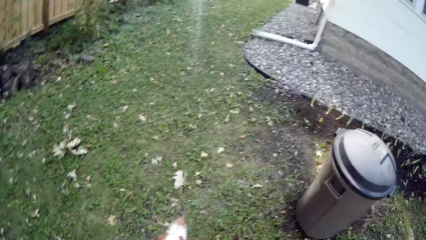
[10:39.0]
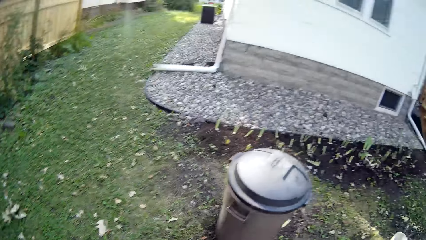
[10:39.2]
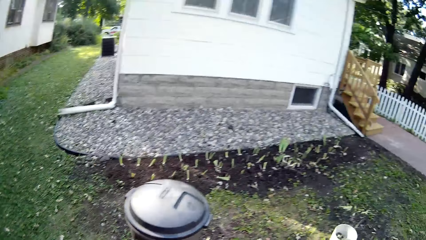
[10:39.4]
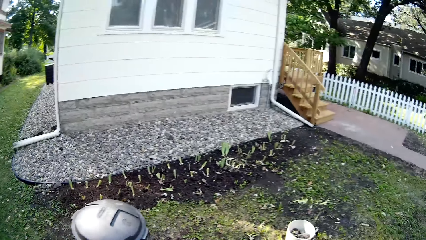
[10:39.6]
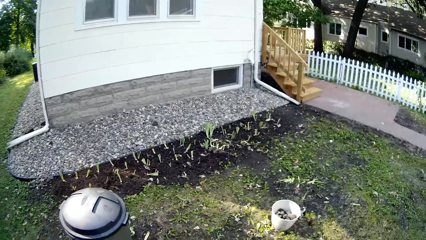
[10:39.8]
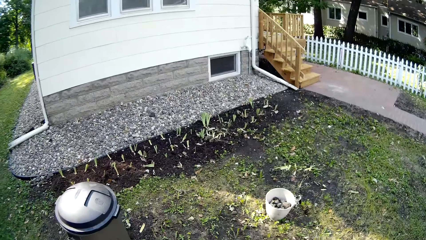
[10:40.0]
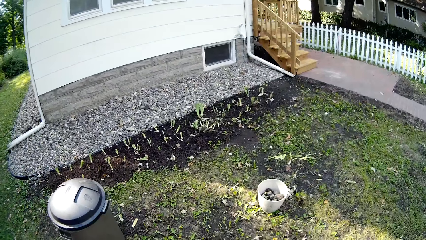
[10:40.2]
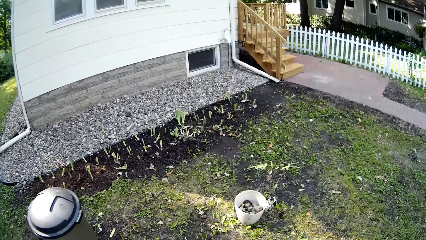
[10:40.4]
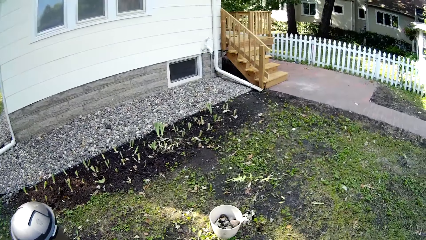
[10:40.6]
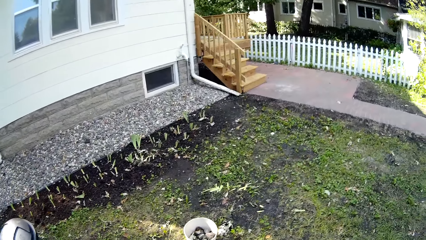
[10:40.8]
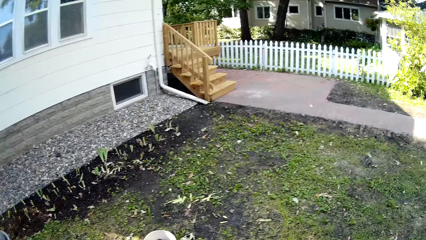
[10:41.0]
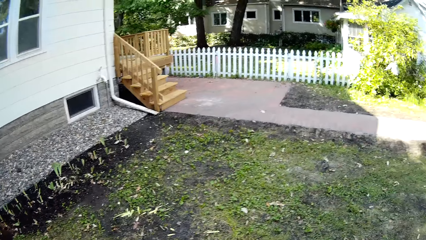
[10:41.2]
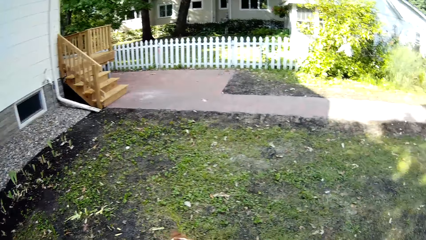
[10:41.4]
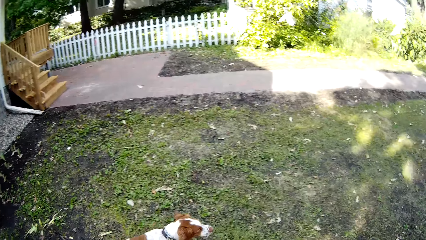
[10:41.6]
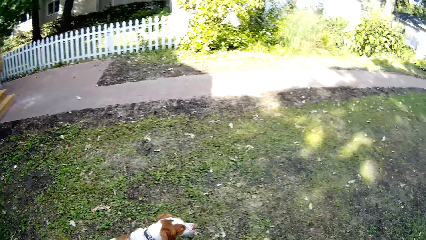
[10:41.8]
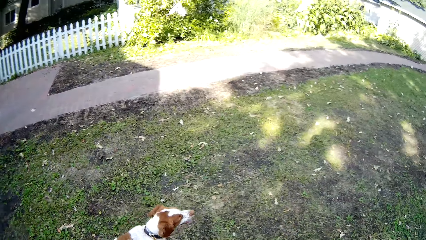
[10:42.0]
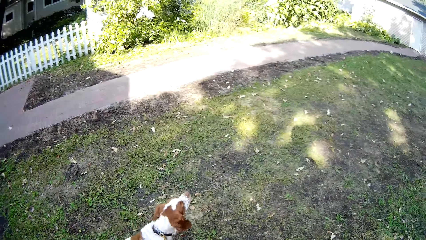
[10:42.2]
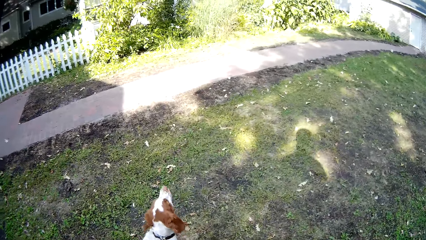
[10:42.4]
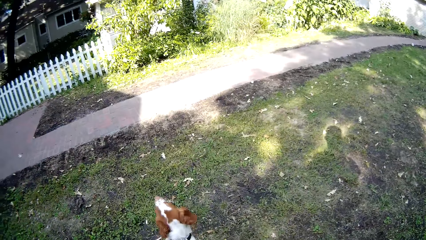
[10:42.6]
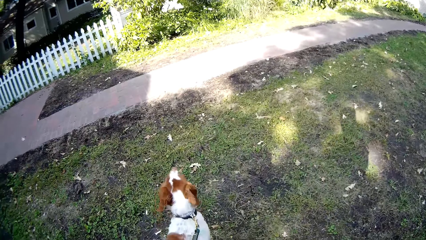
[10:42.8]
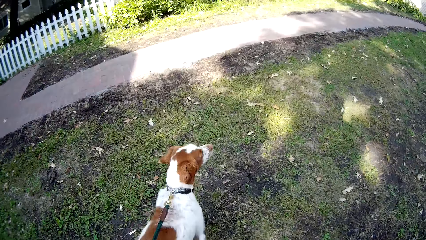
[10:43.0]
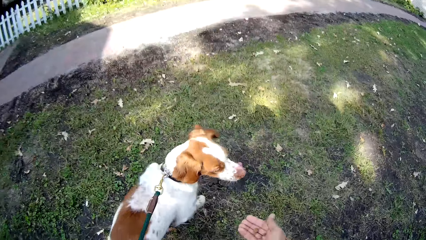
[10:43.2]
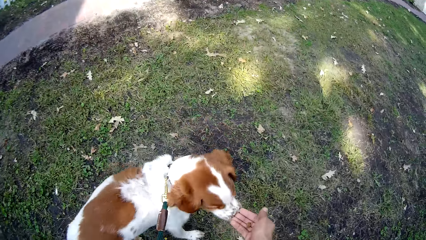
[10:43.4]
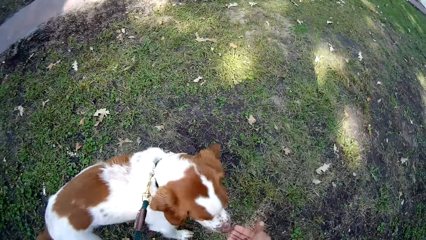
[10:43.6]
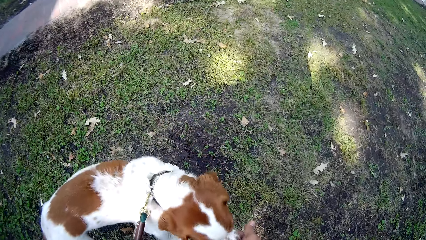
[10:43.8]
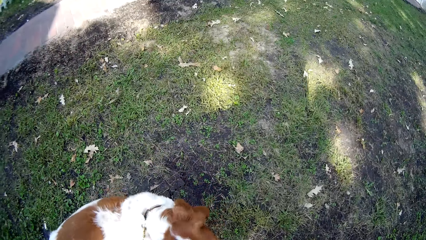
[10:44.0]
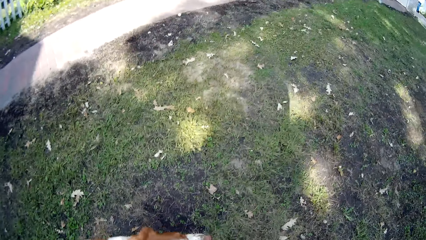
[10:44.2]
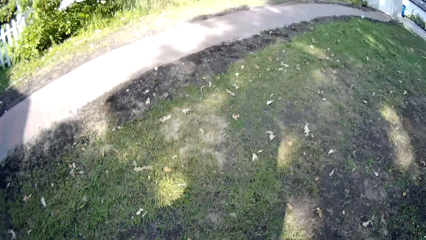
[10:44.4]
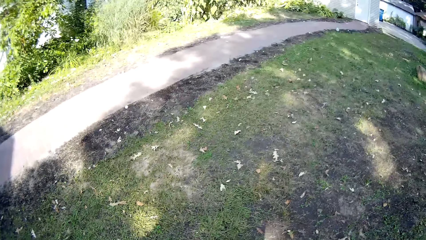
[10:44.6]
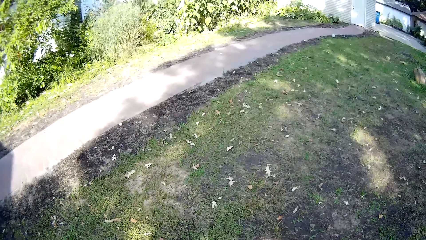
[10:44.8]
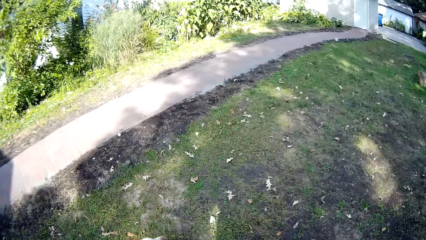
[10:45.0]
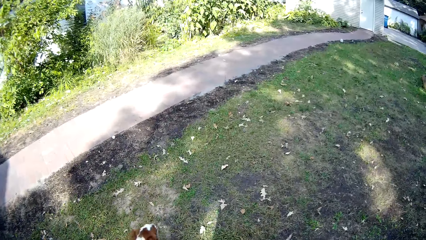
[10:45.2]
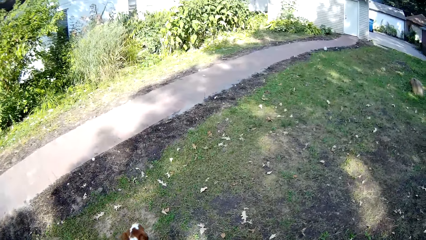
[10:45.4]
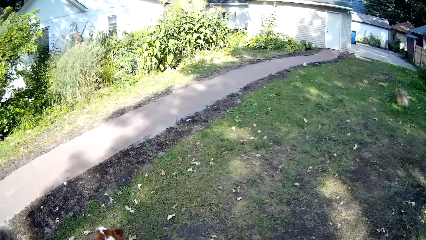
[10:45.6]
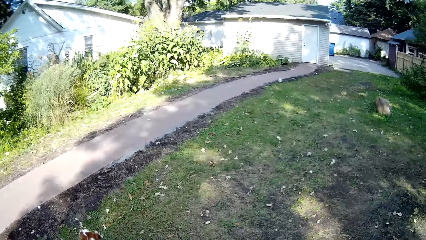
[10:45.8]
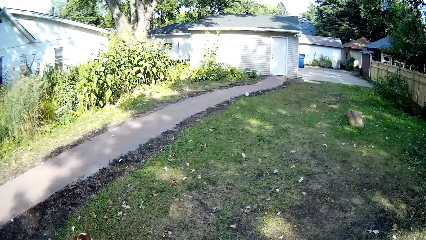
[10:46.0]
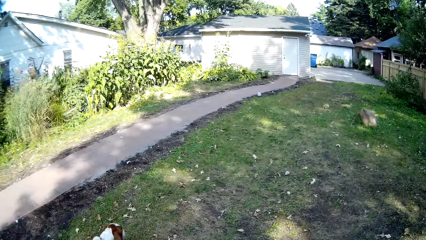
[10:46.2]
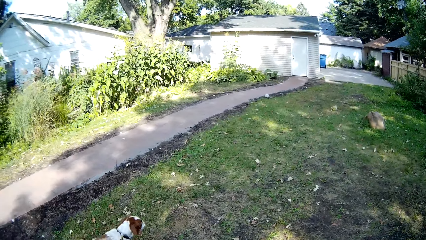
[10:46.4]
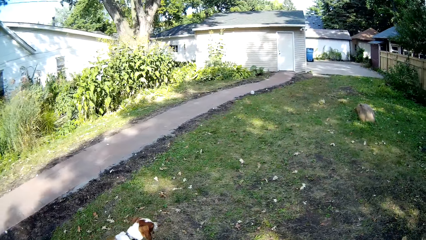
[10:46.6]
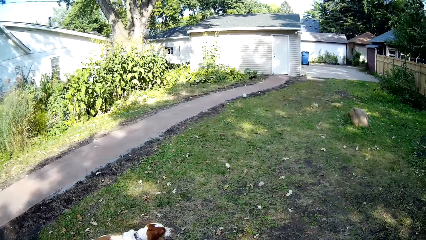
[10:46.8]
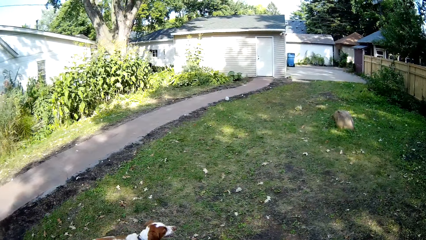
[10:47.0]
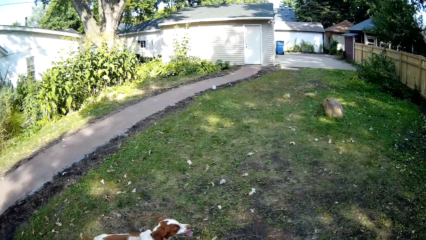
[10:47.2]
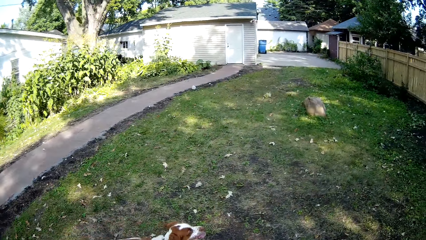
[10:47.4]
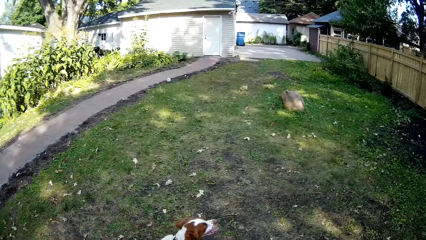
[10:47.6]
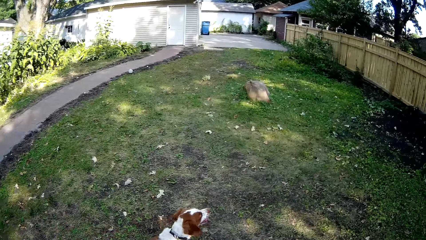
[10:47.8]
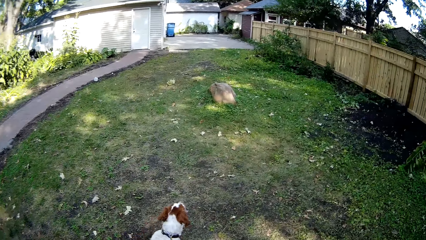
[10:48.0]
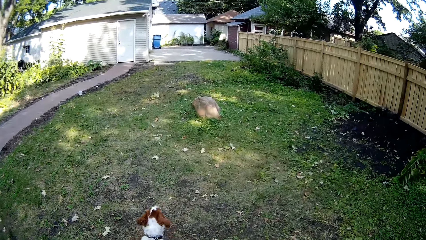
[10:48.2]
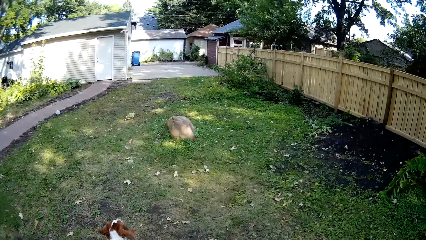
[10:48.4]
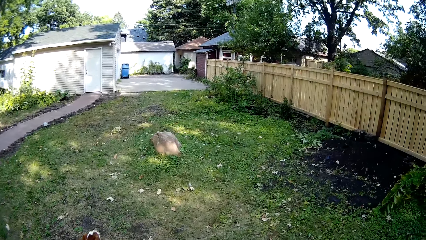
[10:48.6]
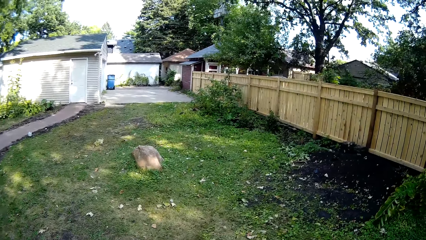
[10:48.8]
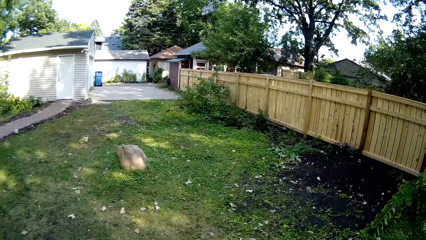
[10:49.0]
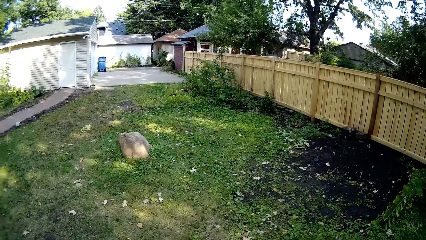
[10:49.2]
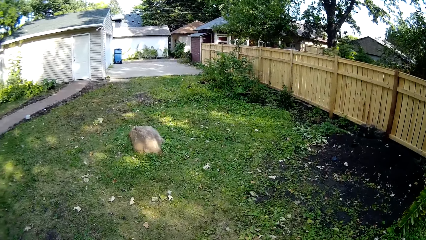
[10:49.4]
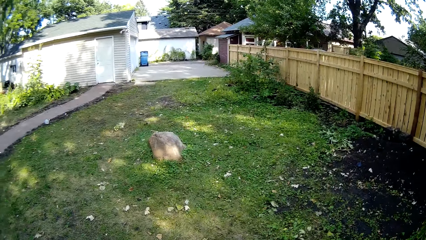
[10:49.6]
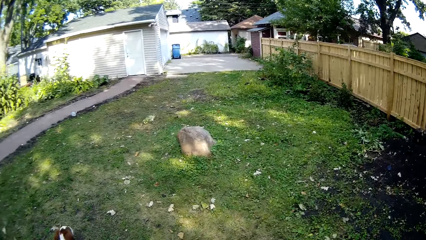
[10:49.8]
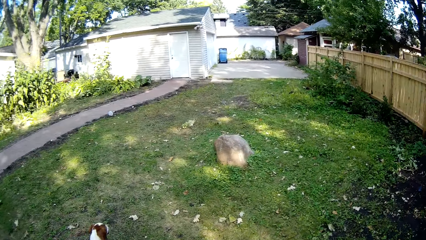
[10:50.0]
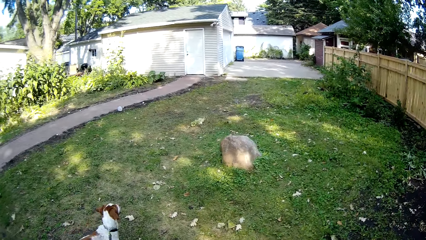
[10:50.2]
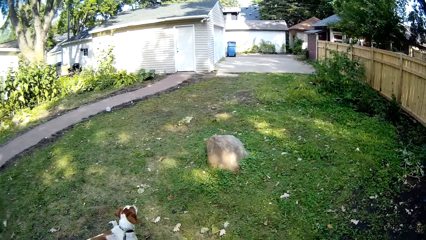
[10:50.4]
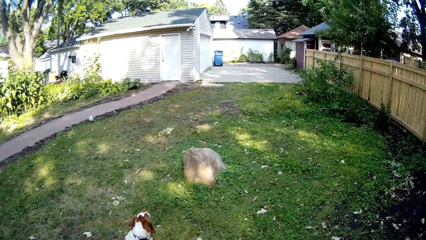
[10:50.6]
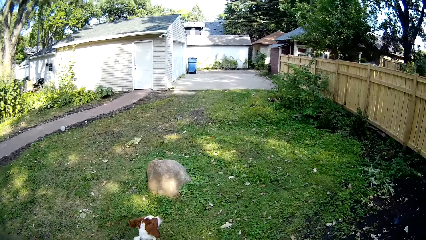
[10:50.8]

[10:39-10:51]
The camera wearer looks around the compound. They walk around the compound with the dog. They feed the dog. They stop with the dog. They look around the compound and walk around the compound with the dog.

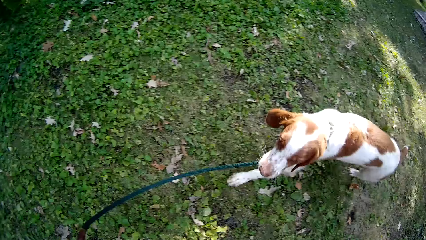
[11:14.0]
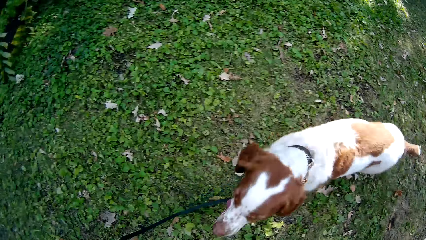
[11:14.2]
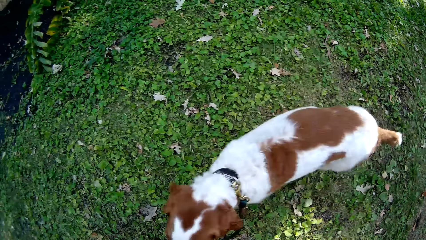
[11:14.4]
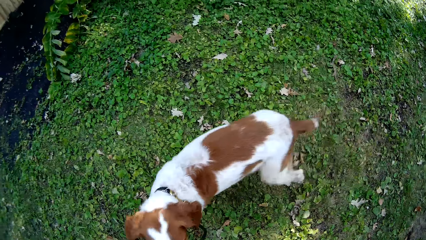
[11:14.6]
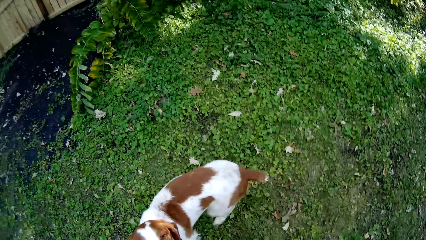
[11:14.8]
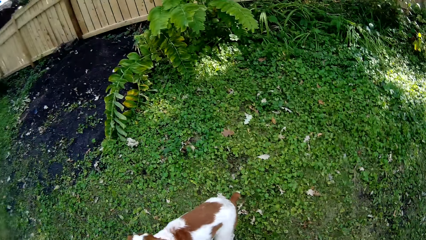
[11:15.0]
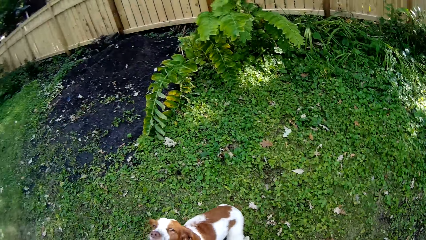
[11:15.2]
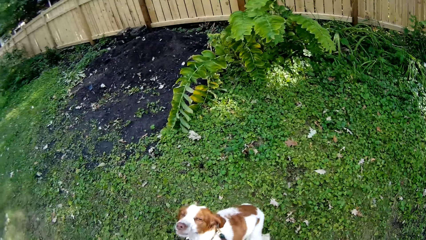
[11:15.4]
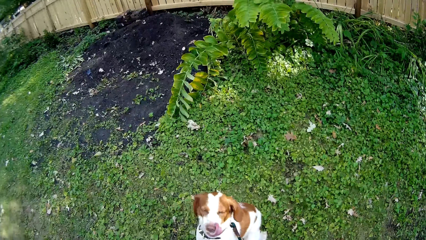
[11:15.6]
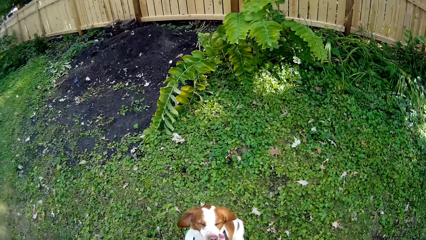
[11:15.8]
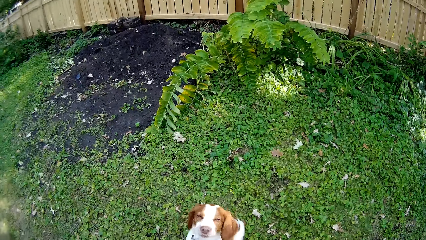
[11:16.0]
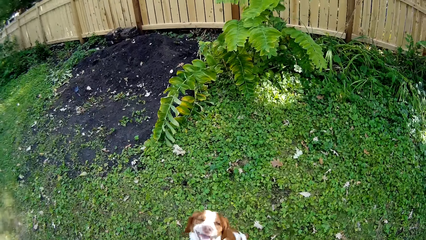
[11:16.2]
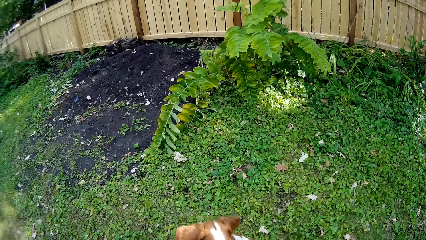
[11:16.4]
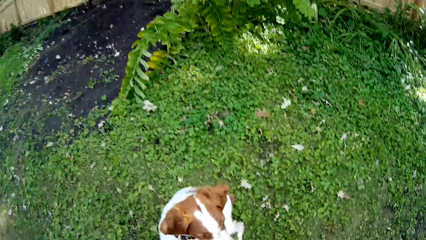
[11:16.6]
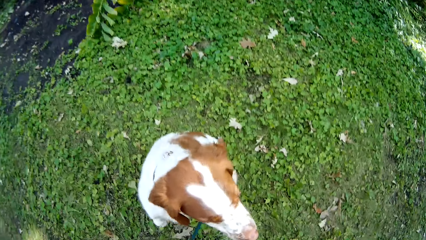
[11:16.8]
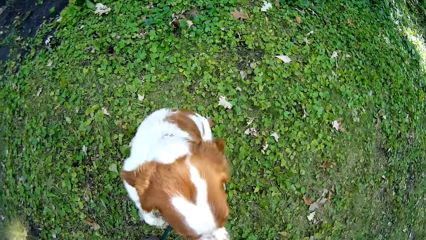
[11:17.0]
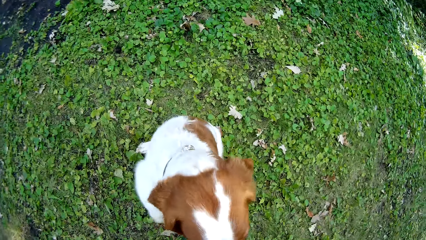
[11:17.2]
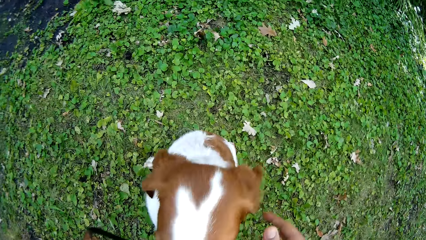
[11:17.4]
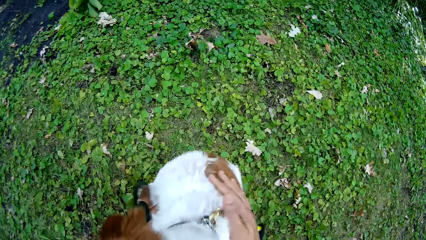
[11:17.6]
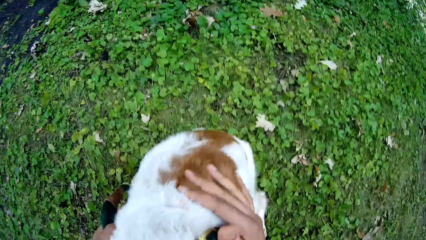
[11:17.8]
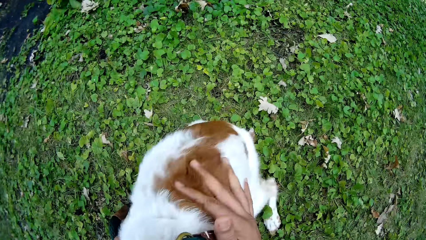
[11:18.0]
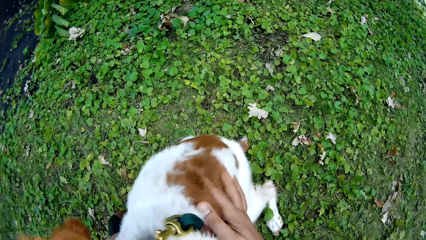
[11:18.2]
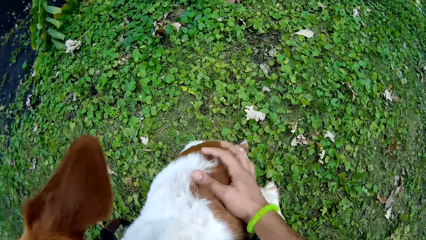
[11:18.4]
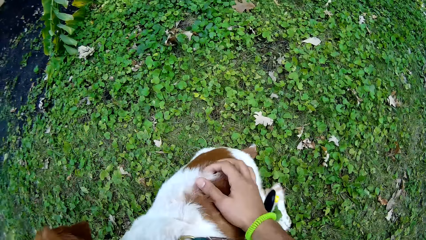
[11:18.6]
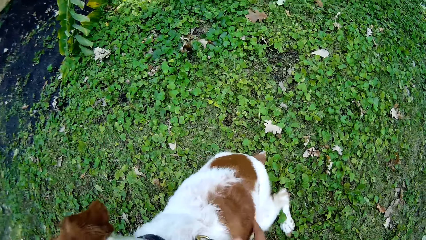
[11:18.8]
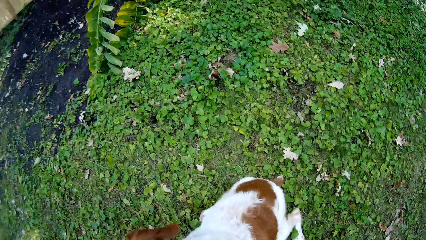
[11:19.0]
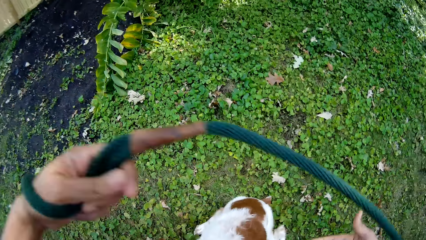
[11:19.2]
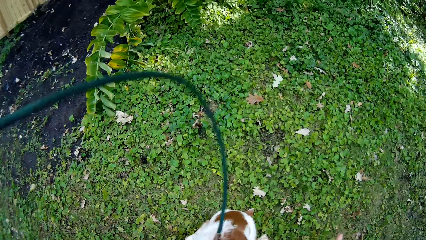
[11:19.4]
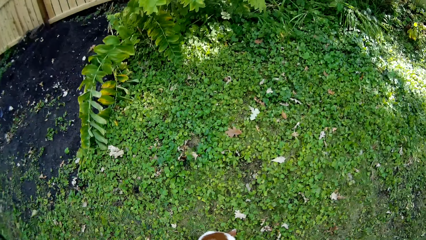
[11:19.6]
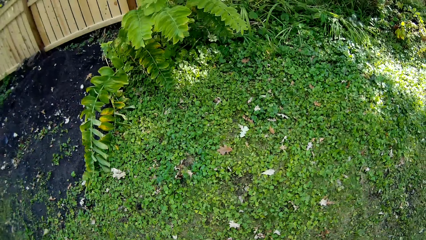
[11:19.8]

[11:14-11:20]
The camera wearer stops with the dog. They rub the dog.
